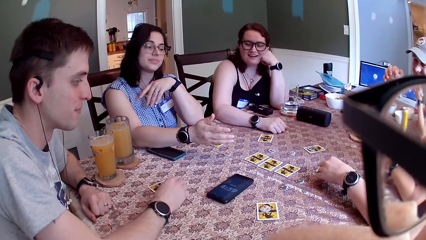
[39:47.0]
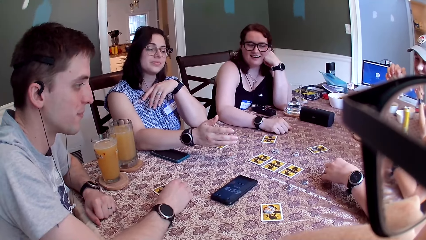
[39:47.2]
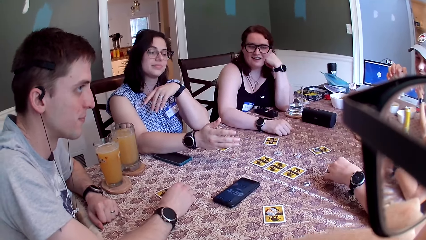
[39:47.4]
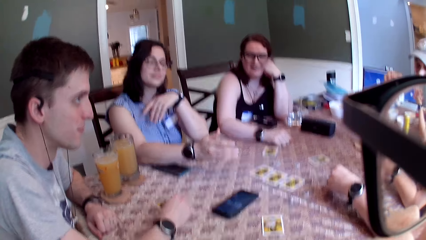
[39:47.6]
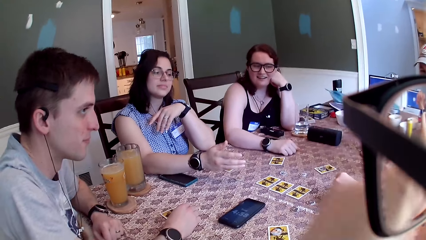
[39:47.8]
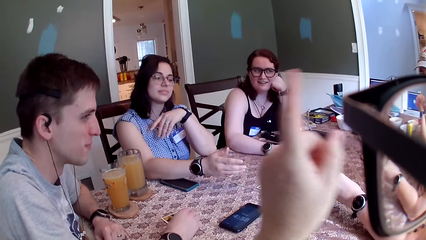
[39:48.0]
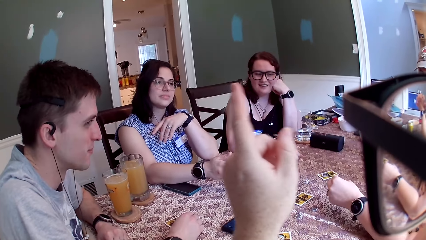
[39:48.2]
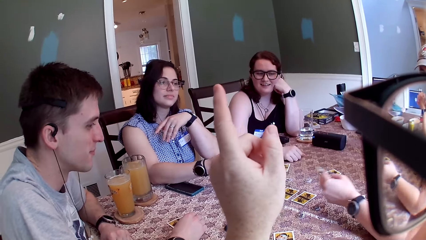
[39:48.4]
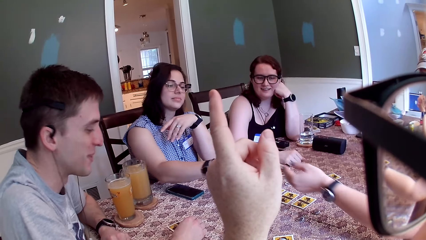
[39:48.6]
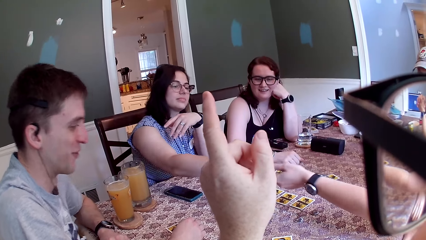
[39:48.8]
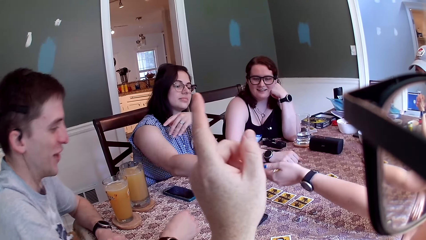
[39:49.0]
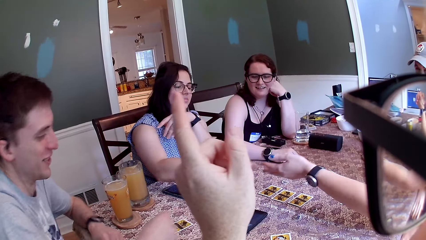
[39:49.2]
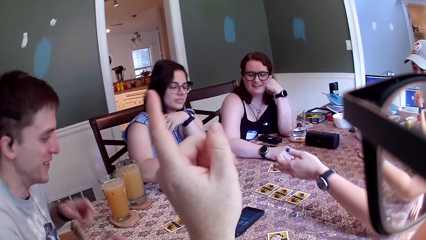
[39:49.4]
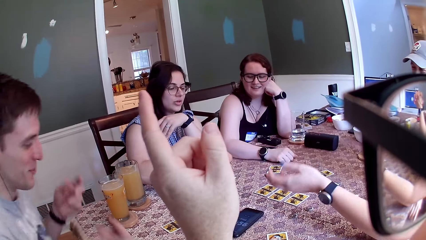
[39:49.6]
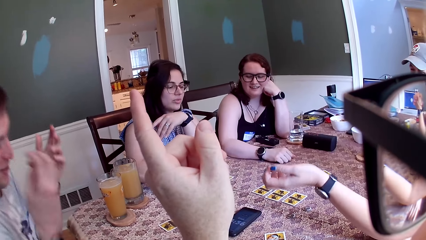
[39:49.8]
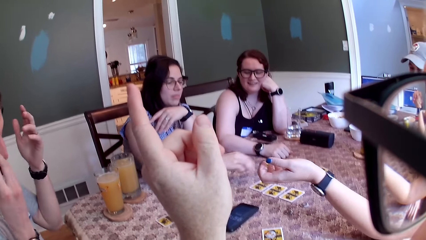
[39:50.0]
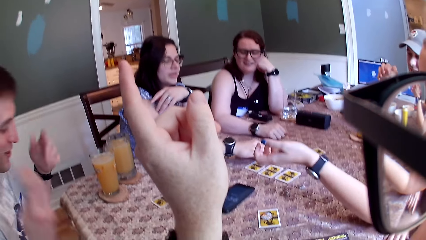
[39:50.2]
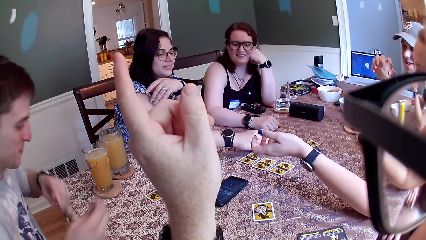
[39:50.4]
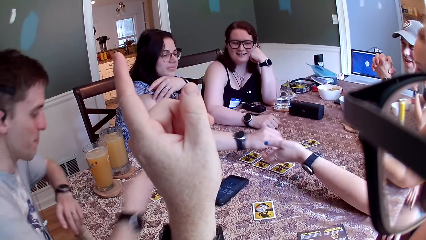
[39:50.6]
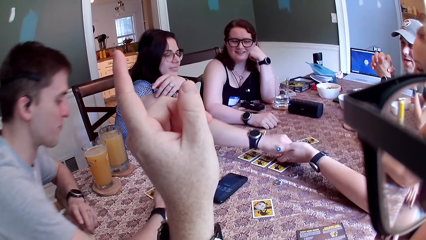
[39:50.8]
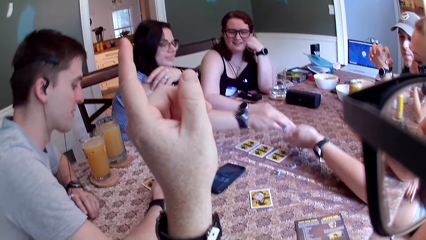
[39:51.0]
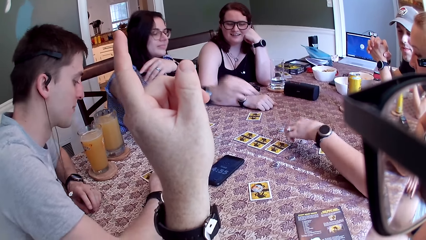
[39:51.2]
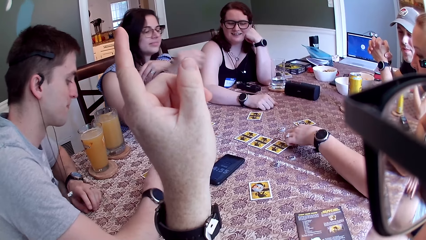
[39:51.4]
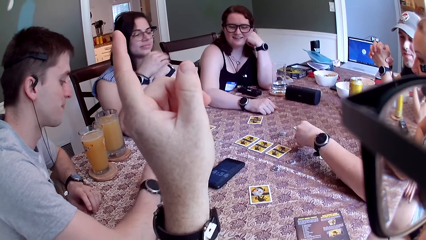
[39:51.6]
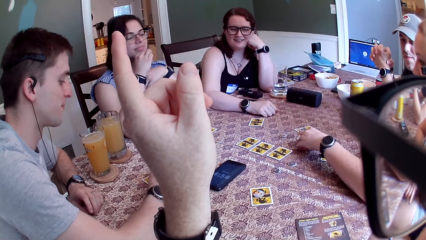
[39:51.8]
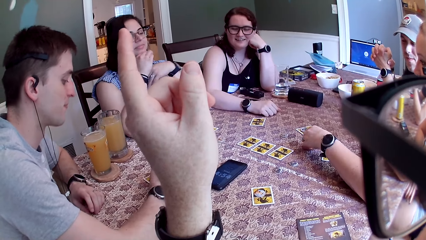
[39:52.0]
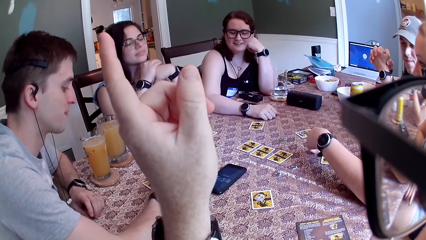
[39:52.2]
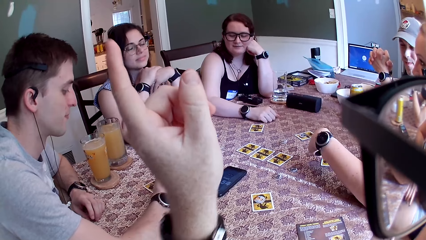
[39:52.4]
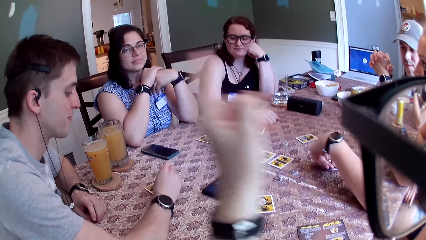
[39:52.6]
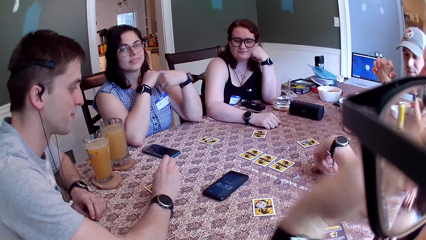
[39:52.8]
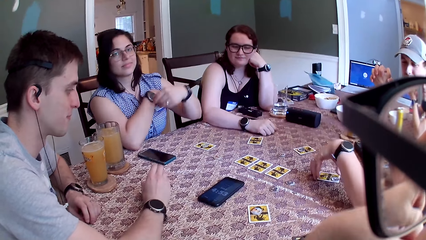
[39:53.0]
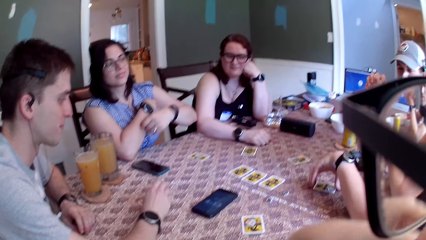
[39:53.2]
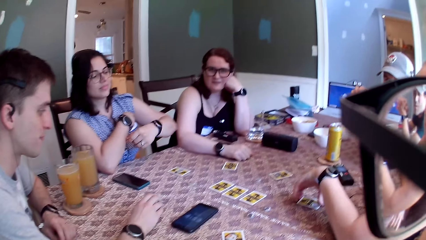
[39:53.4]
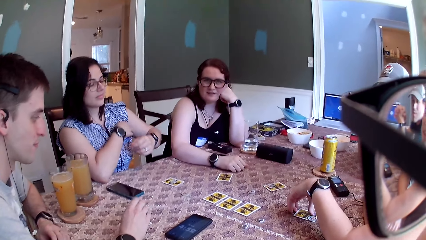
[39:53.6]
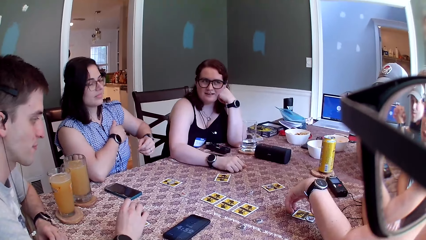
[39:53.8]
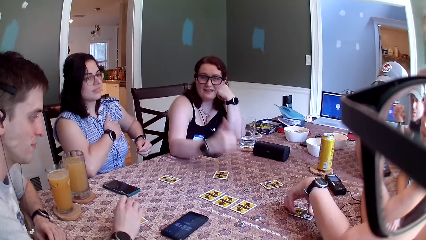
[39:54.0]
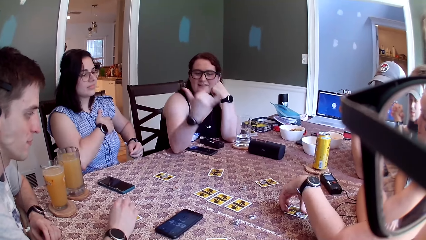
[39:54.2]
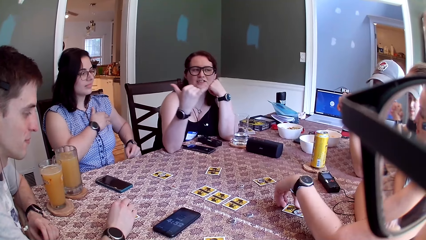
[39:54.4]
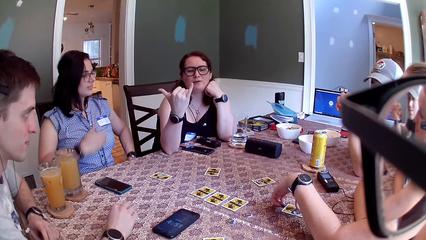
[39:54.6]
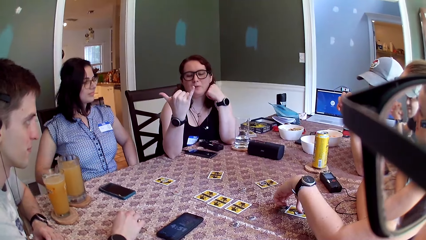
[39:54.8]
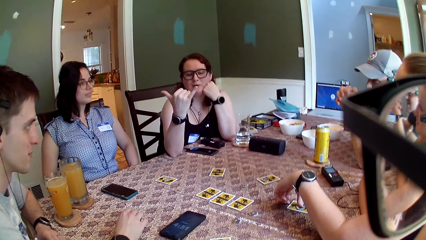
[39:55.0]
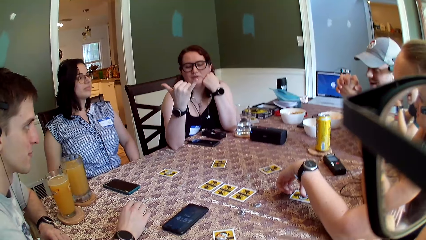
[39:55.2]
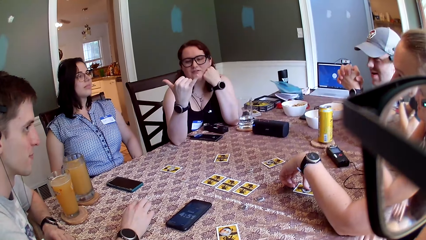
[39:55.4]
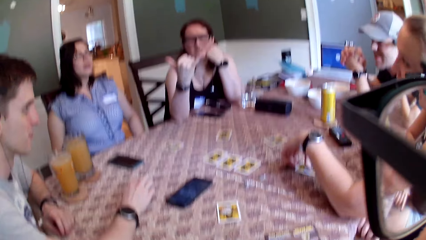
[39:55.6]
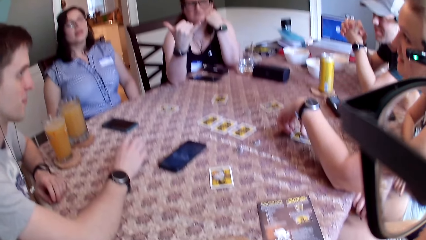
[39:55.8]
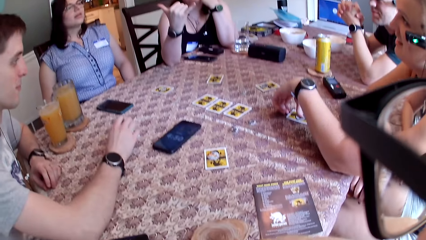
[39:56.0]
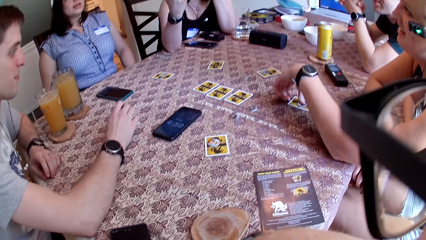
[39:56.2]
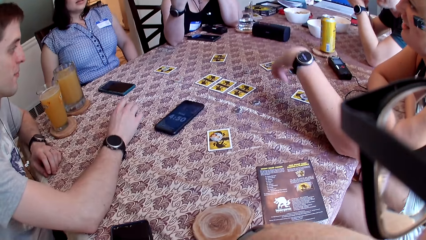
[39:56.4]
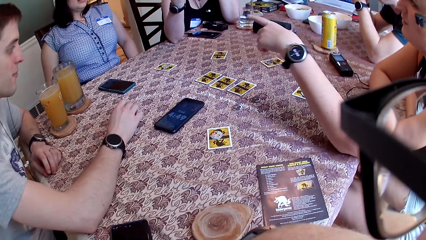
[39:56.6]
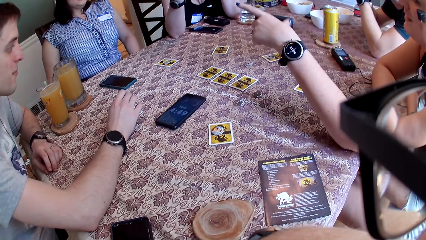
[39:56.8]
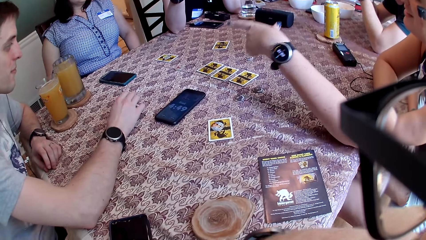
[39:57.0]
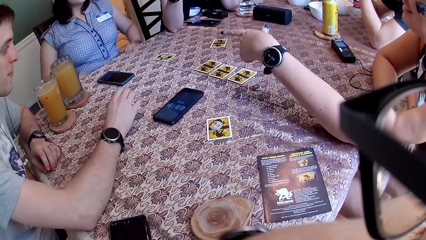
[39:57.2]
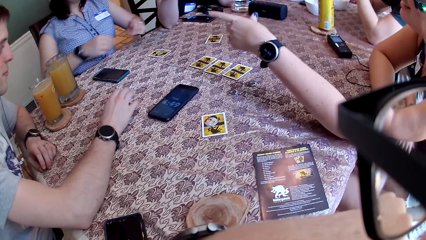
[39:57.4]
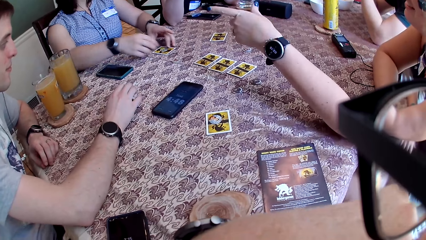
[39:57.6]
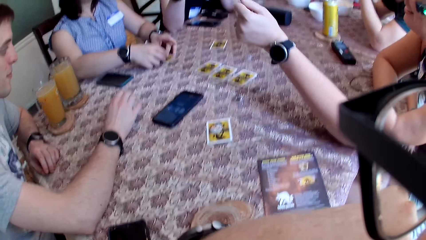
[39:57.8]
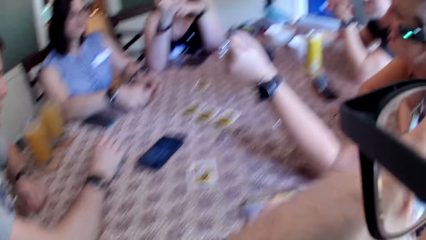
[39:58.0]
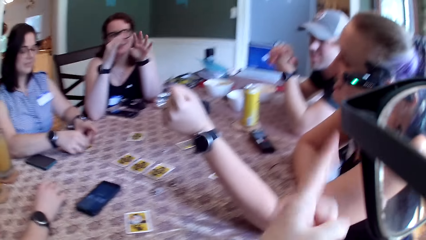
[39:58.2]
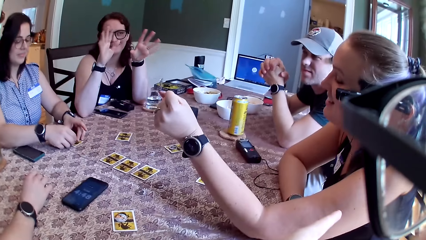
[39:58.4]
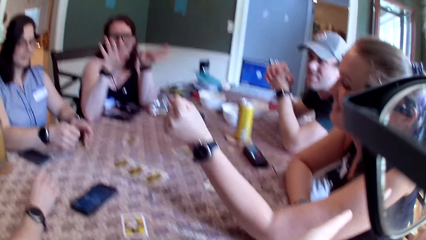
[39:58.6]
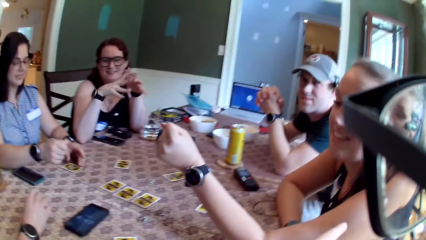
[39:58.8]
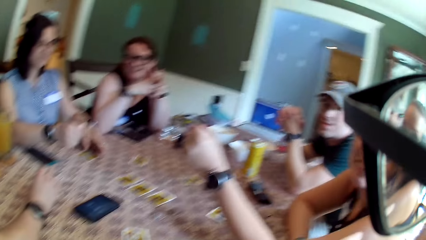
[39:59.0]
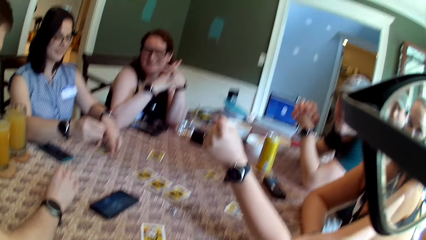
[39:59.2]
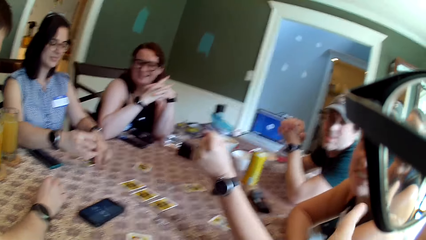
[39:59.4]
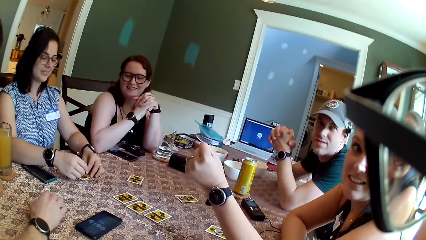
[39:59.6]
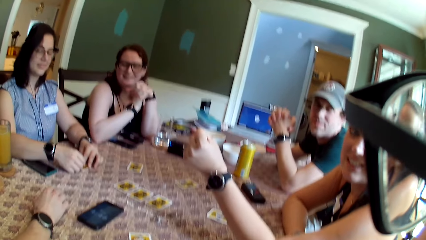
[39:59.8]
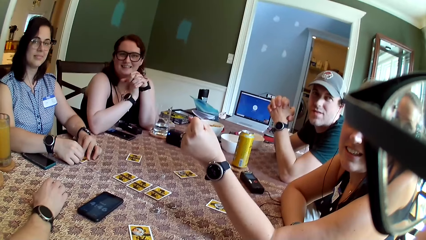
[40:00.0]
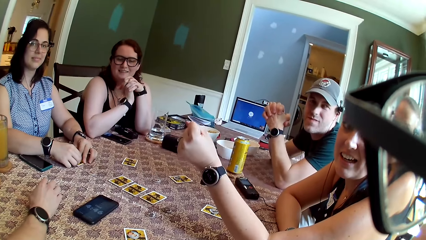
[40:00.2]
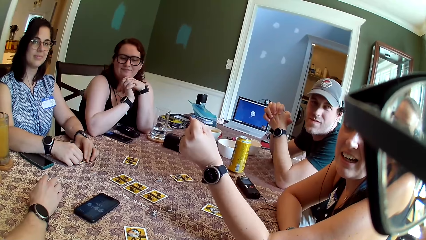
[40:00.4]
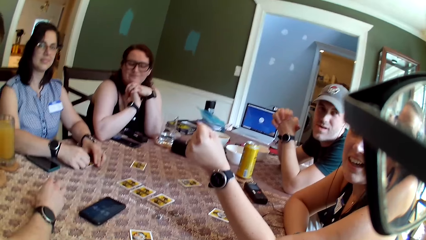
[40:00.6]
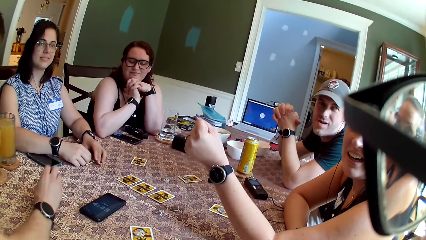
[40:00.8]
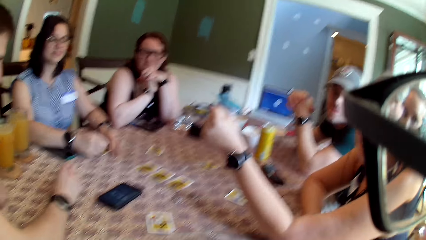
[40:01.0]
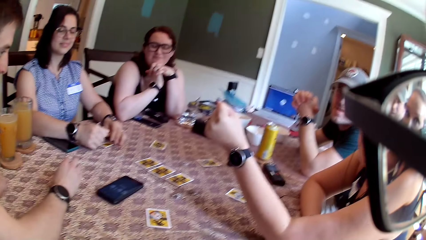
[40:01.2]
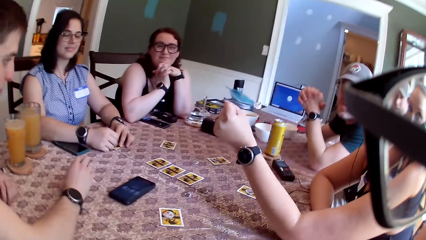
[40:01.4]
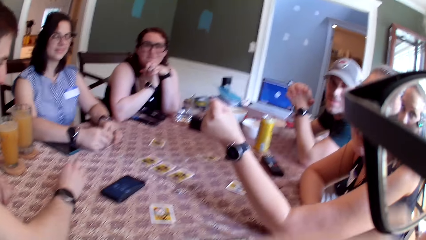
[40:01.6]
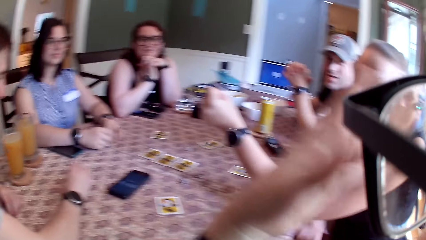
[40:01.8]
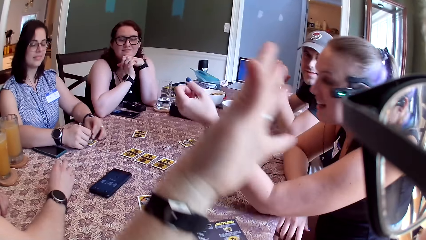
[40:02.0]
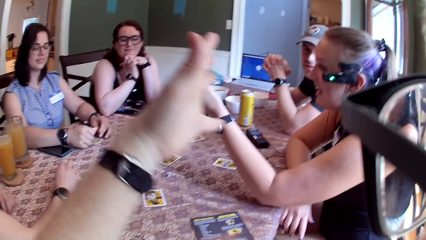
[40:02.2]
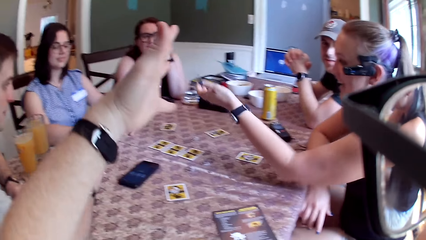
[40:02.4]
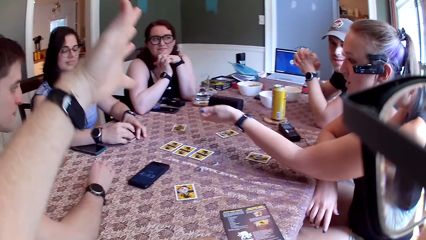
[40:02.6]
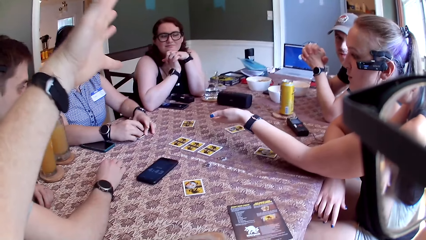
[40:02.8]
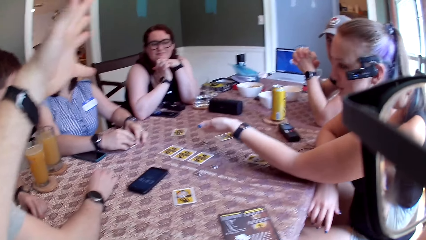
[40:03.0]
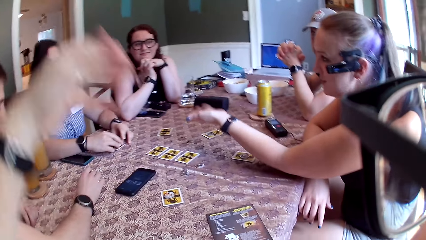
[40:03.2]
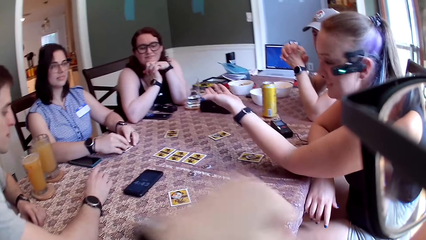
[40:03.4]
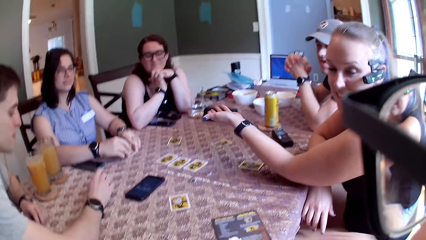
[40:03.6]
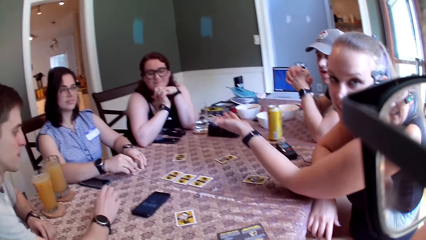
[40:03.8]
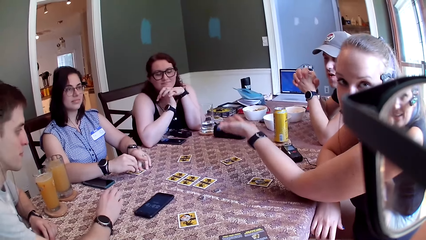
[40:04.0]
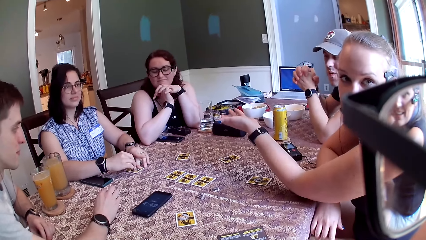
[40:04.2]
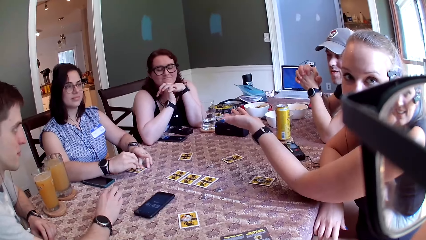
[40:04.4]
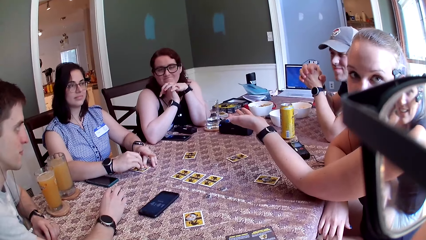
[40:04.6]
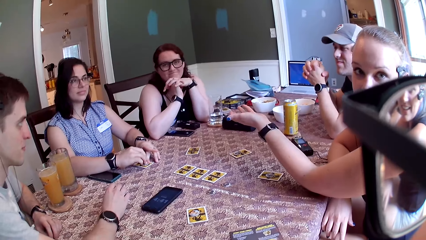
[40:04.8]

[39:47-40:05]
The camera wearer points his left hand up. A woman hands another woman a coin with her left hand. The second woman lifts the coin with her right hand and hands the coin to the first woman with her right hand. A man plays with the coin with his right hand. The first woman lifts the coin with her left hand and puts the coin on the card with her left hand. The second woman adjusts the sticker on her chest with her left hand. The first woman shifts the card with her left hand. A third woman lifts her right hand from the table. The camera wearer looks around. The first woman points her left hand to the second woman. The second woman puts both of her hands on the table. The first woman squeezes her left hand. The second woman places both hands on the card. The third woman gesticulates with both her hands. The second woman plays with the coin on the card with both hands. The first woman points her left hand at the second woman. The camera wearer gesticulates with his left hand. He raises his hand up.
